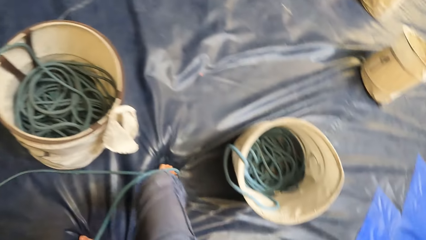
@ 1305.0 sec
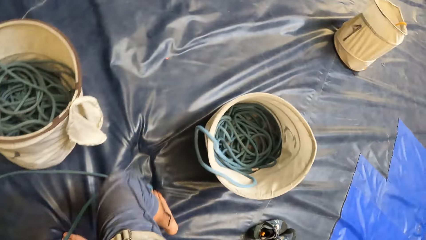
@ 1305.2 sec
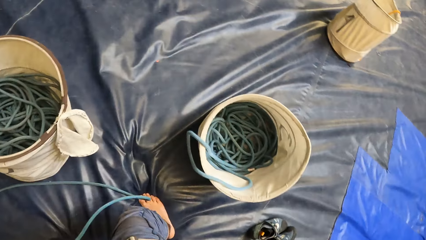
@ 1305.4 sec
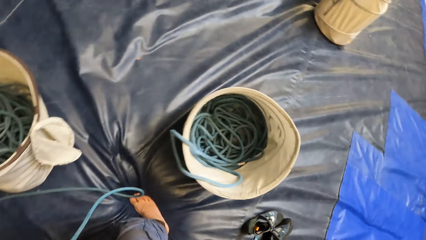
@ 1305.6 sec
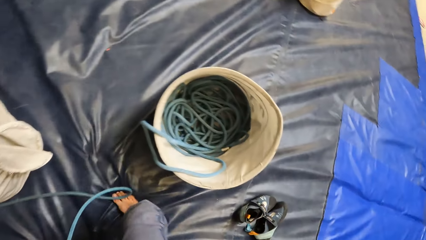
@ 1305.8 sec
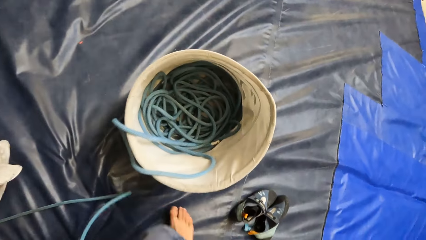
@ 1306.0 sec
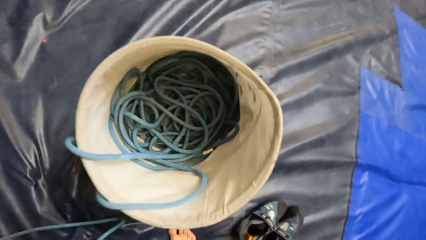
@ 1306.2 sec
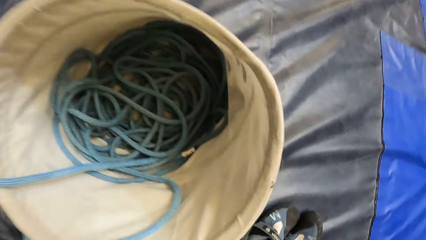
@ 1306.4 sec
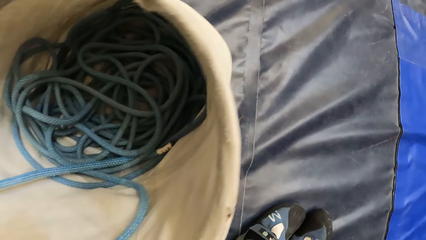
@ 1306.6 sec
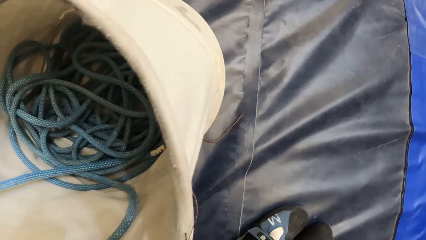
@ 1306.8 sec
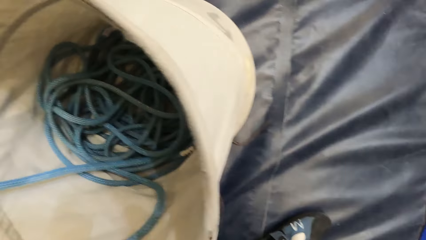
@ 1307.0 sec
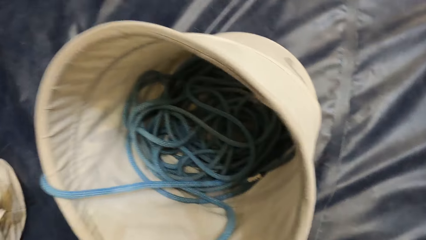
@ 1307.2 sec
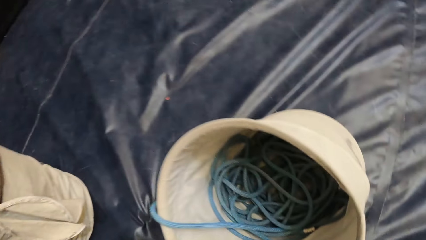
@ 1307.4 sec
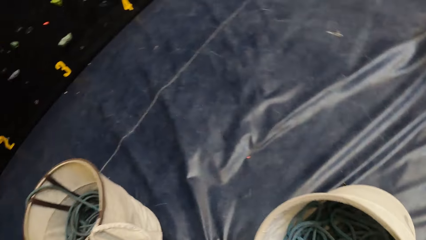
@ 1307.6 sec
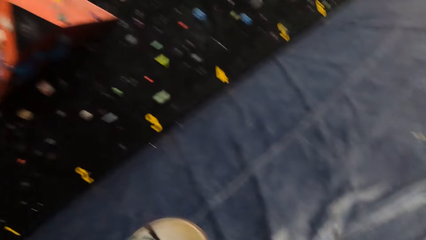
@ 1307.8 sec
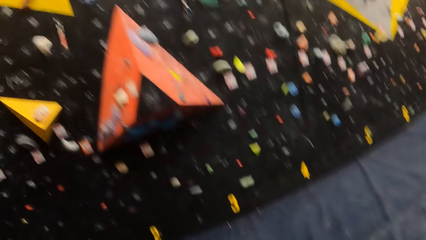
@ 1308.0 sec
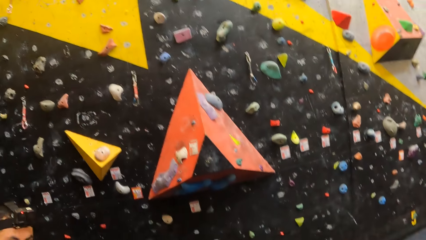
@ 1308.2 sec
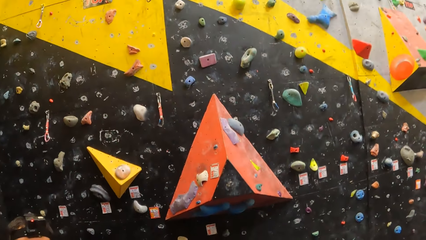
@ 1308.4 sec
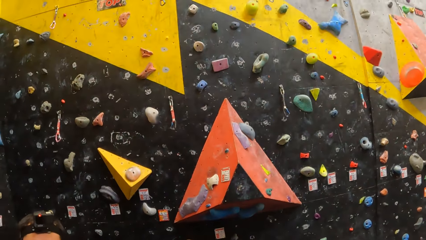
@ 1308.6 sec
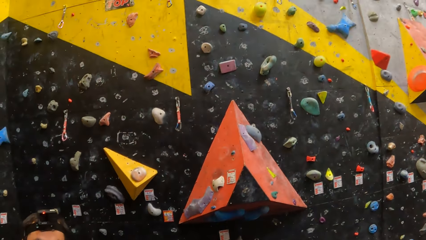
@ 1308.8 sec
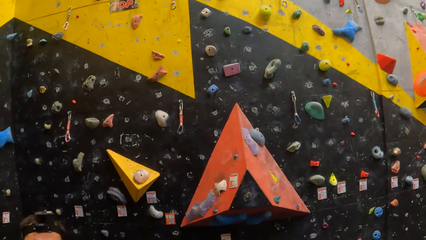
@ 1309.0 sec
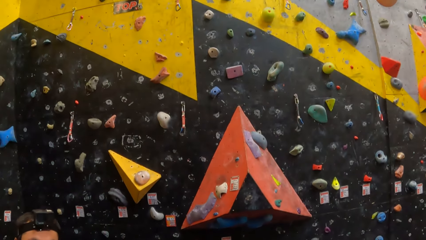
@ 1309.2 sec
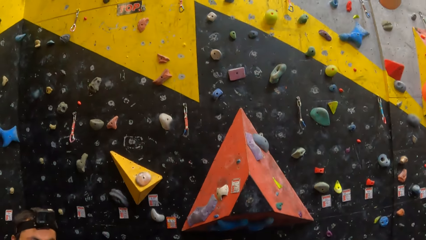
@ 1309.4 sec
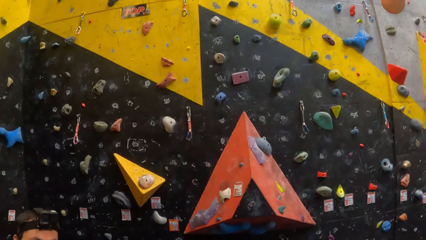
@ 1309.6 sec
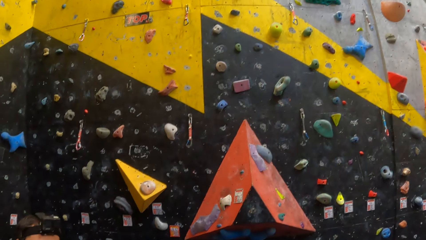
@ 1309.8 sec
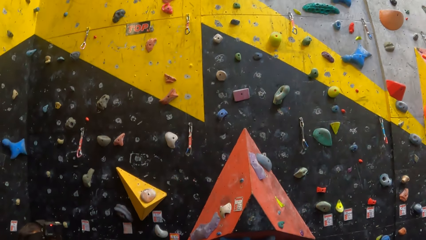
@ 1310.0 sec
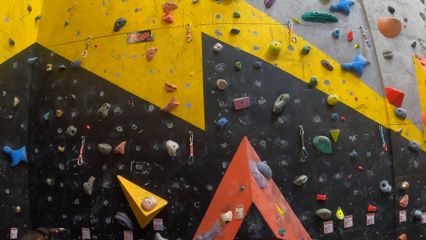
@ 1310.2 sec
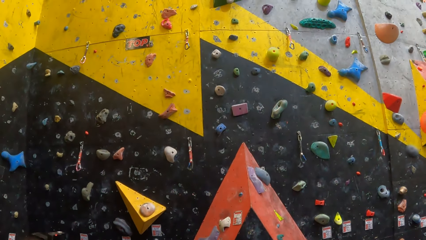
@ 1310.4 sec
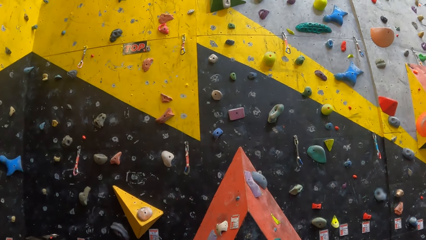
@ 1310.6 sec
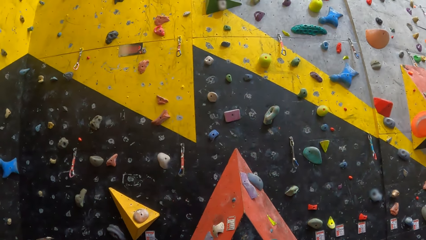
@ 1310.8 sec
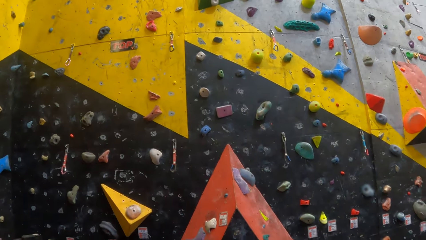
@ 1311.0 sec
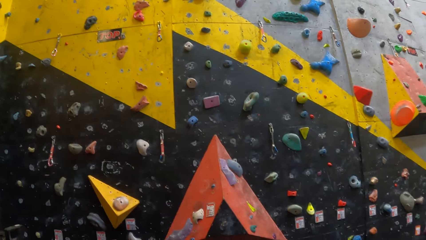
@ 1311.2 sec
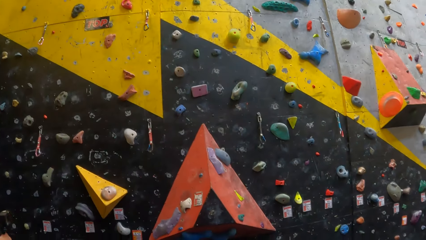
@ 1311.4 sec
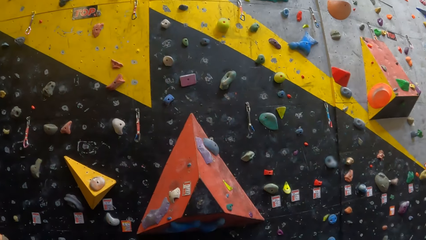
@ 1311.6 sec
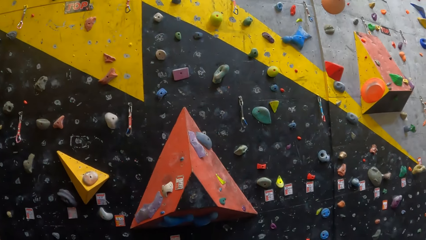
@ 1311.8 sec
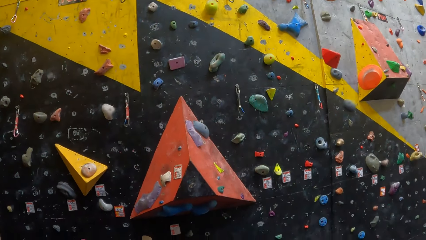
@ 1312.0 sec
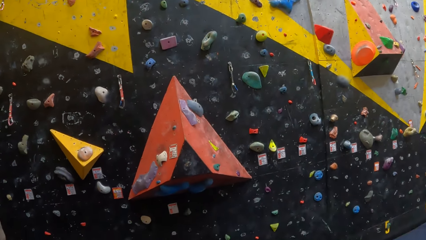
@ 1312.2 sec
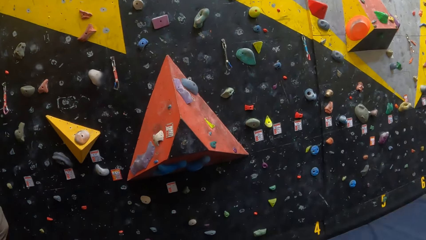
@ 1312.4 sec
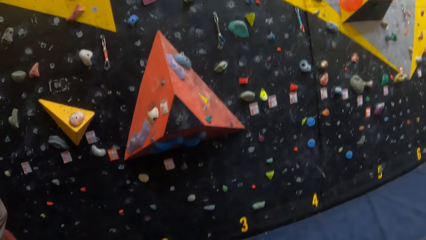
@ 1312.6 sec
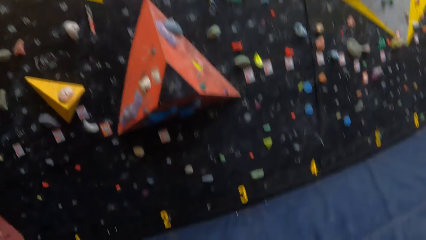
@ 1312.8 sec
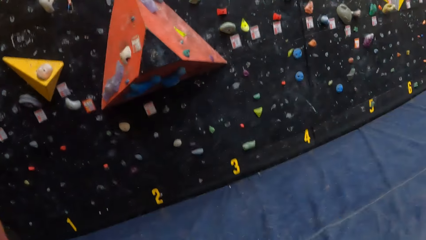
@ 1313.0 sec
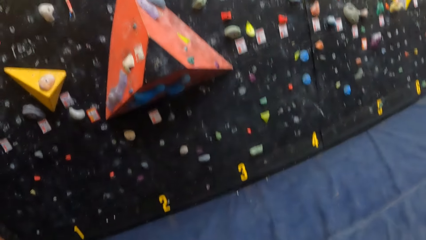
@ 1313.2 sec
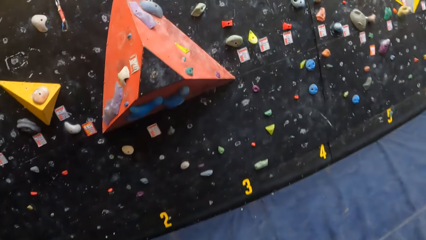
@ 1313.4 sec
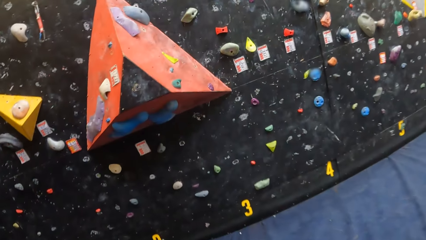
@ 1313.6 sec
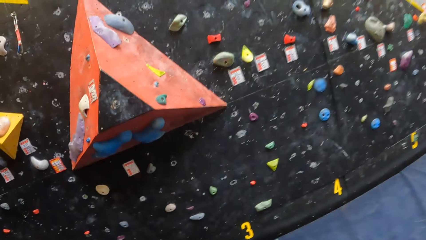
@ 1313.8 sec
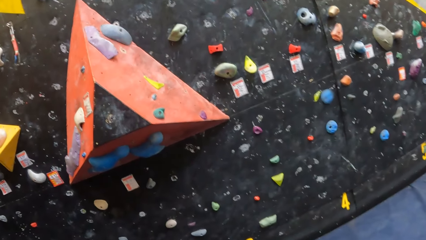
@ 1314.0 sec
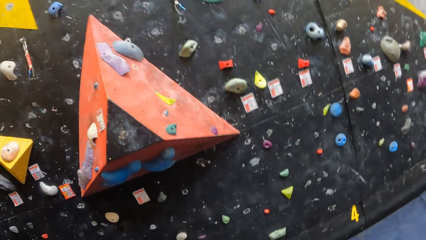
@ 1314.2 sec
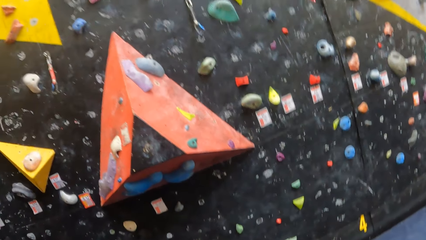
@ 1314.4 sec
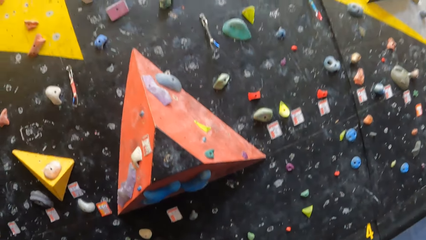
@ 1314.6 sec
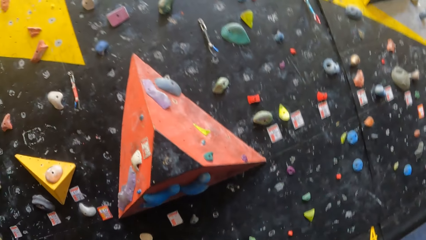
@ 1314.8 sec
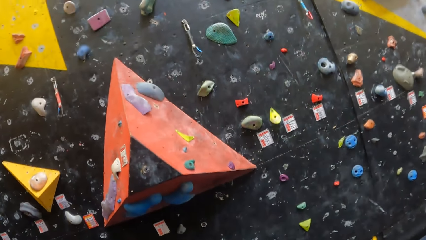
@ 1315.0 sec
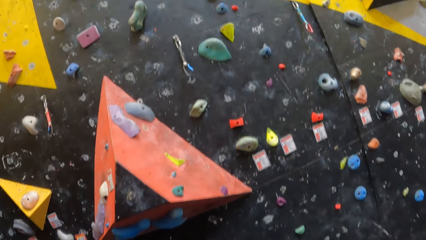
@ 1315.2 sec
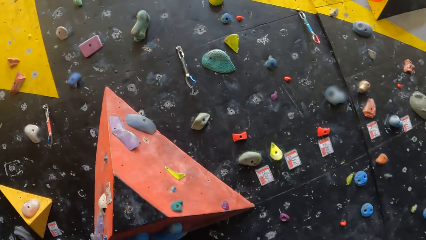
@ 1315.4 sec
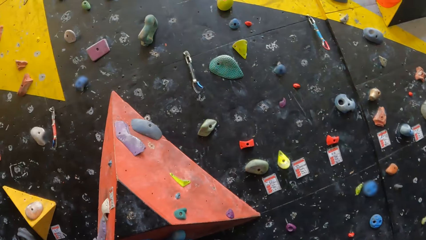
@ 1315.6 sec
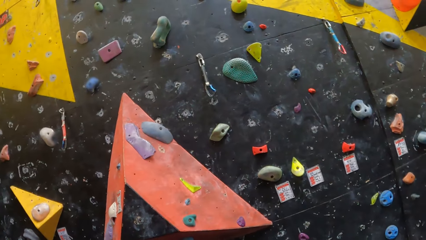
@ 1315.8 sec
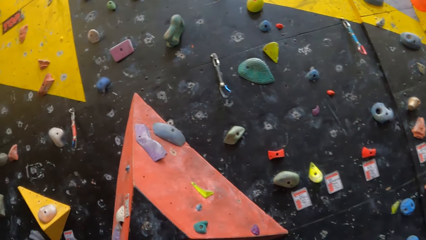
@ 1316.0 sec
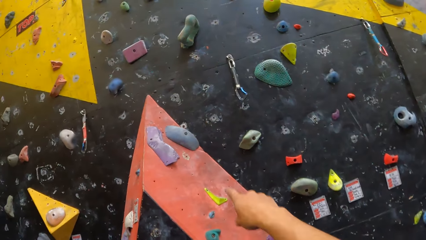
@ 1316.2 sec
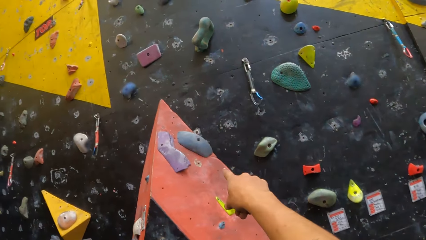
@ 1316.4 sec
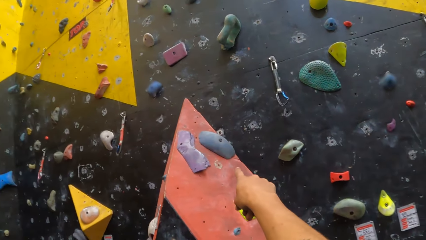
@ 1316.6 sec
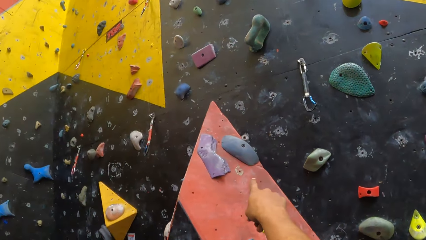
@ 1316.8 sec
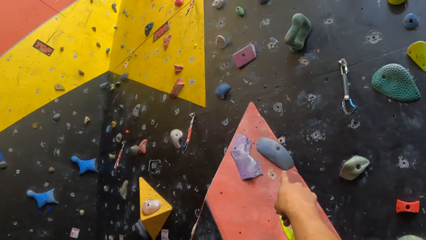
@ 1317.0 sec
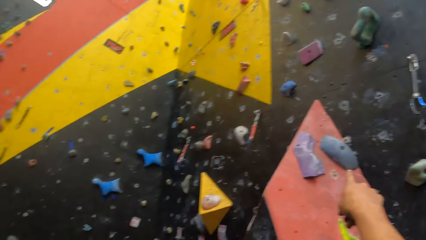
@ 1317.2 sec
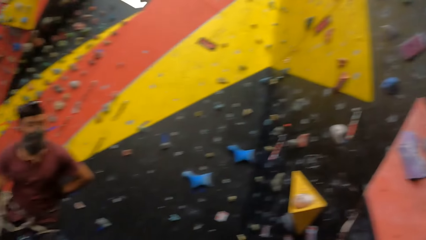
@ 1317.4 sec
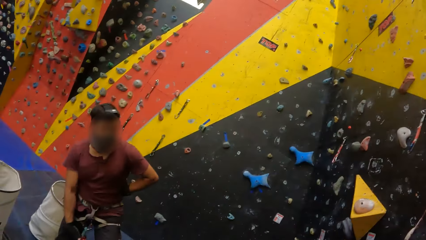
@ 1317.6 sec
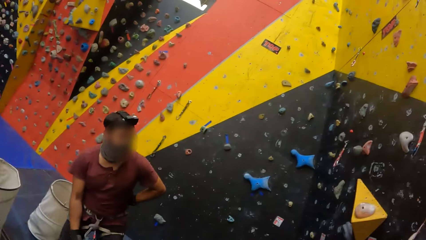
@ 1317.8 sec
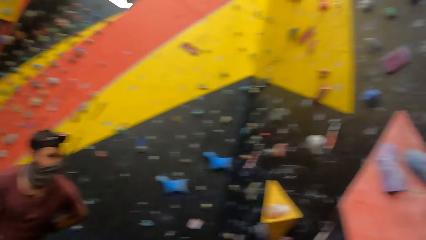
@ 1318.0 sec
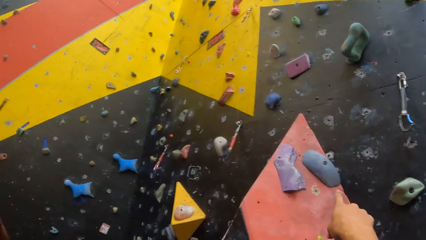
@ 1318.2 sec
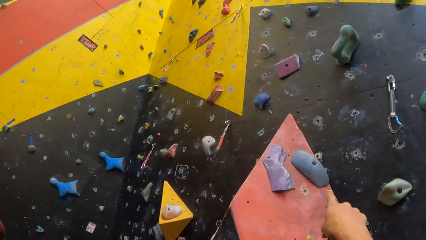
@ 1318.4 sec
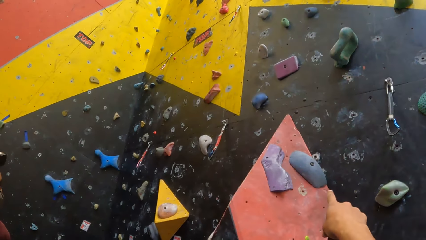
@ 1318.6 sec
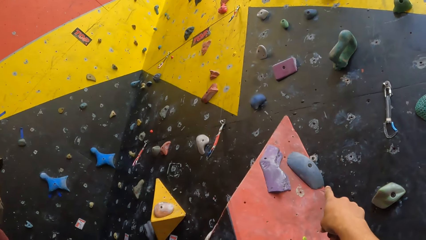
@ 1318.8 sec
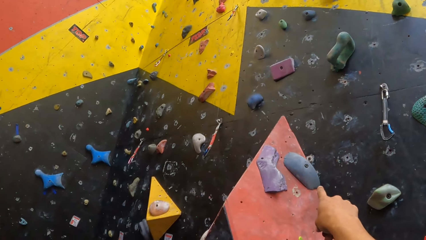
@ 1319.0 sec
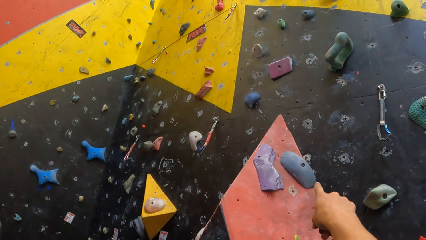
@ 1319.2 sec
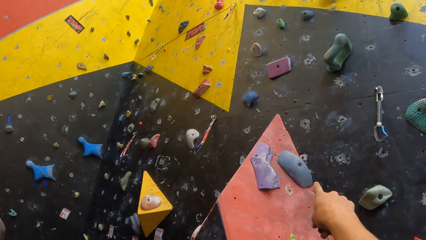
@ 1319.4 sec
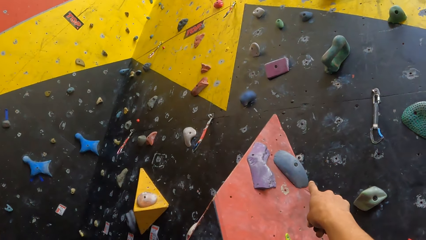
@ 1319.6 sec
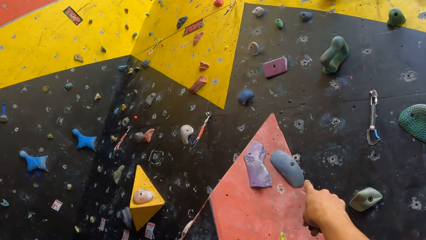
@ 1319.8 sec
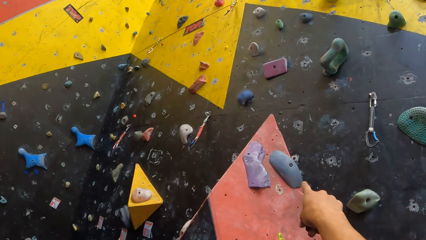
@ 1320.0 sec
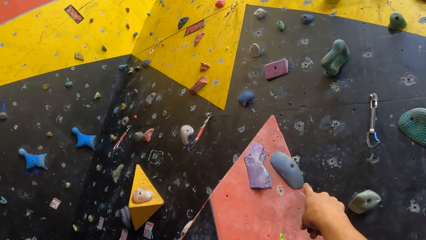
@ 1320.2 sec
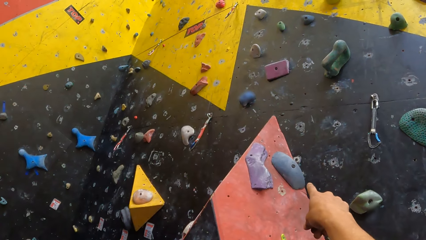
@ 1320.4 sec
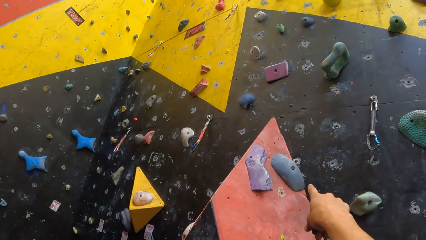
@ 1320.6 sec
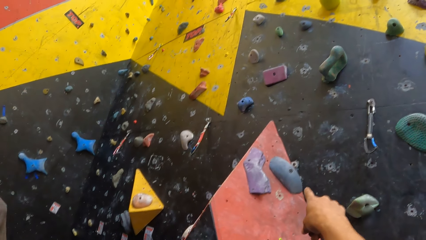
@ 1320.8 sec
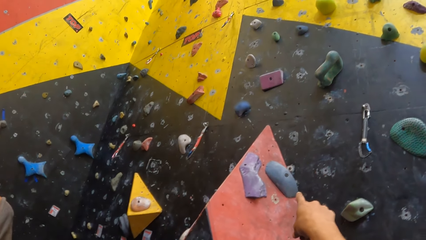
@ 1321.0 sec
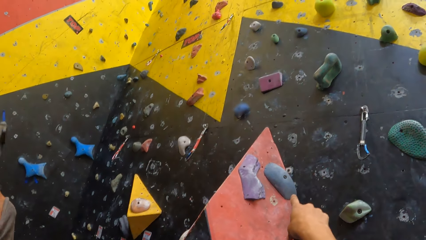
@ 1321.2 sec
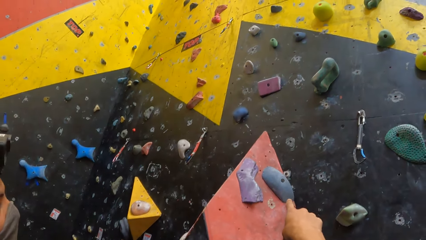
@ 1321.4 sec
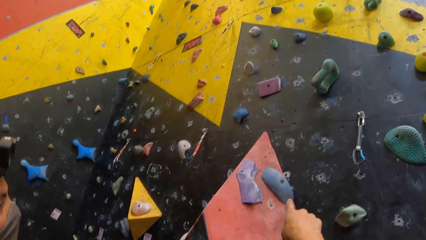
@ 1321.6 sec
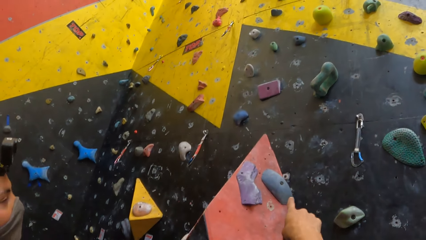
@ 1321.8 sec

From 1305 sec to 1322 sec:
The camera wearer looks around. They look at the wall. They point at the wall climbing holds.
